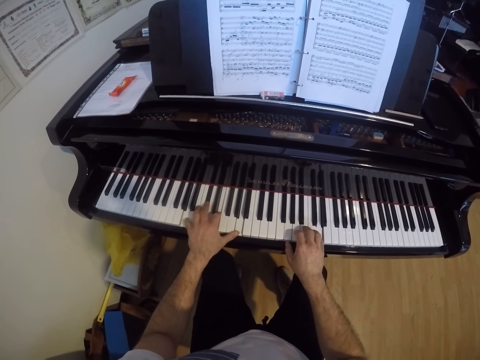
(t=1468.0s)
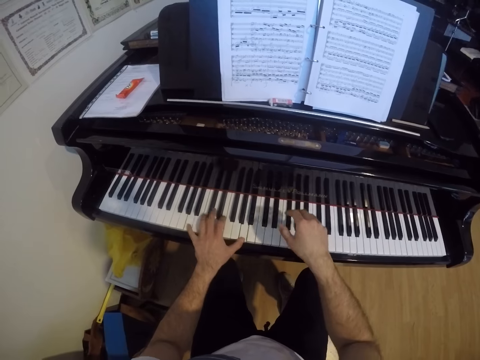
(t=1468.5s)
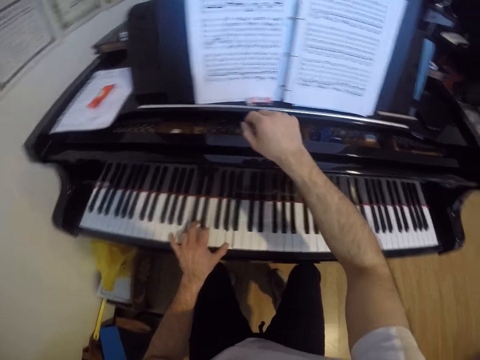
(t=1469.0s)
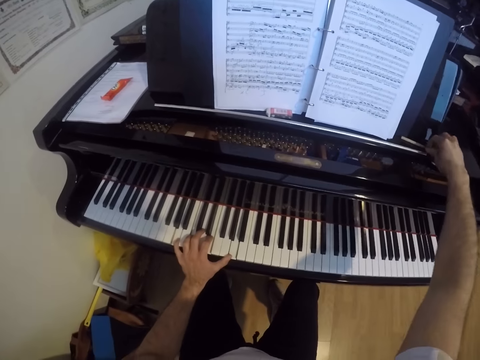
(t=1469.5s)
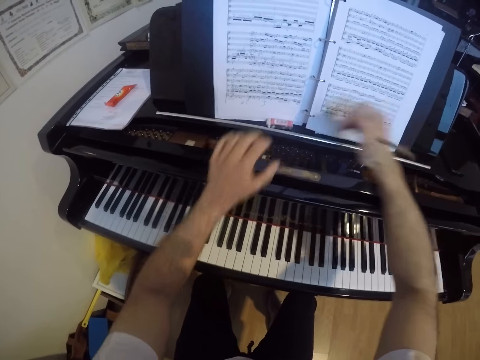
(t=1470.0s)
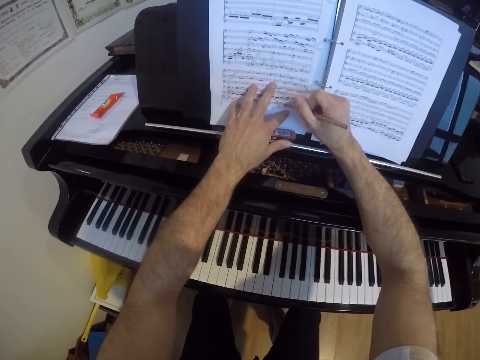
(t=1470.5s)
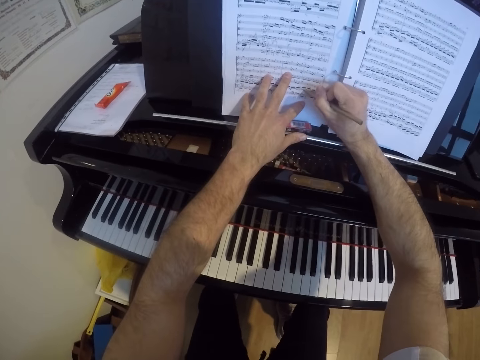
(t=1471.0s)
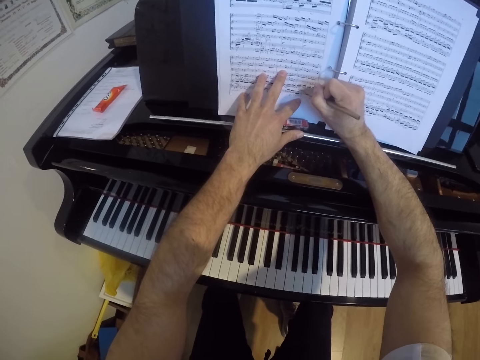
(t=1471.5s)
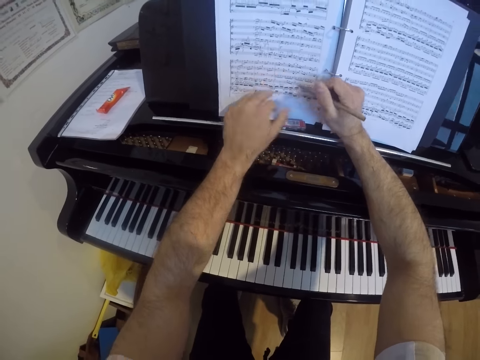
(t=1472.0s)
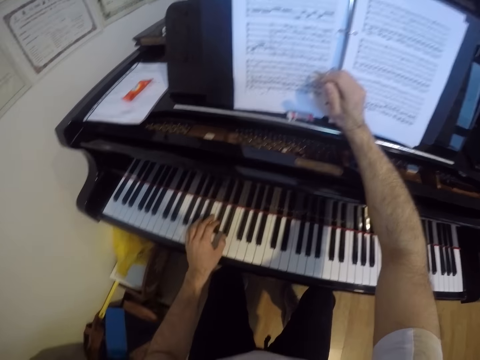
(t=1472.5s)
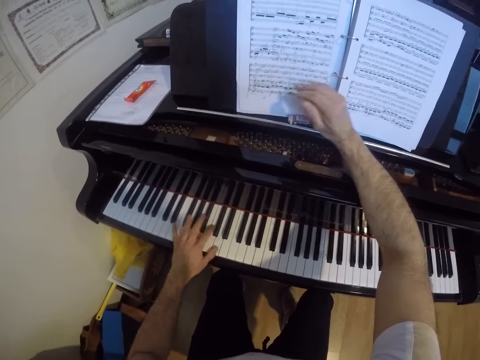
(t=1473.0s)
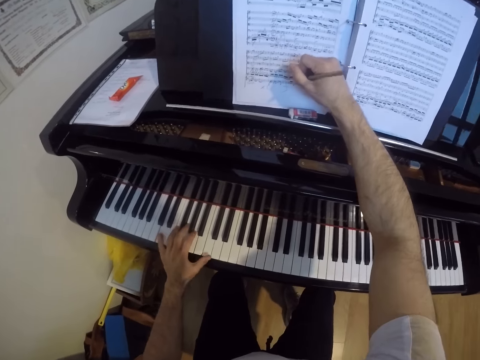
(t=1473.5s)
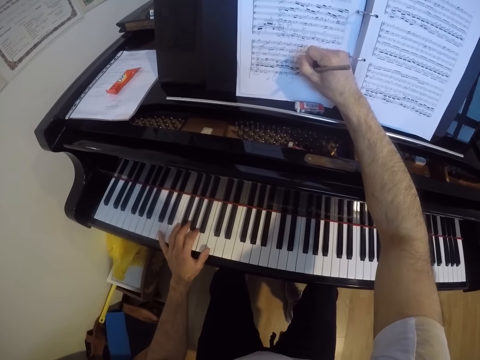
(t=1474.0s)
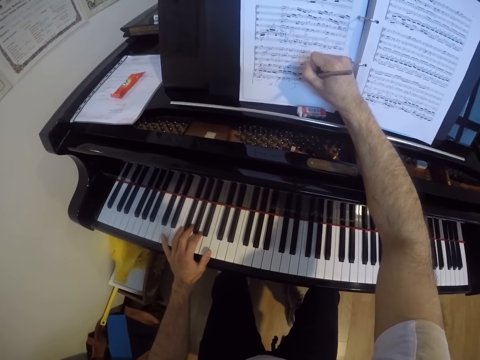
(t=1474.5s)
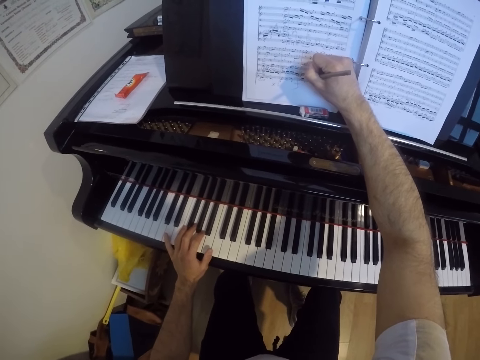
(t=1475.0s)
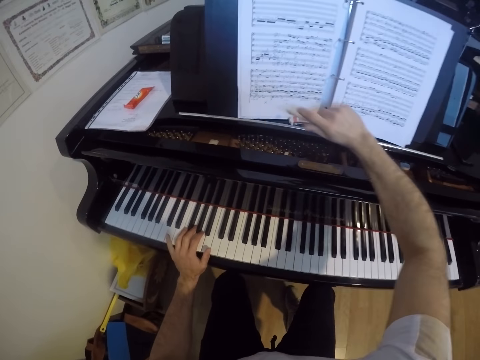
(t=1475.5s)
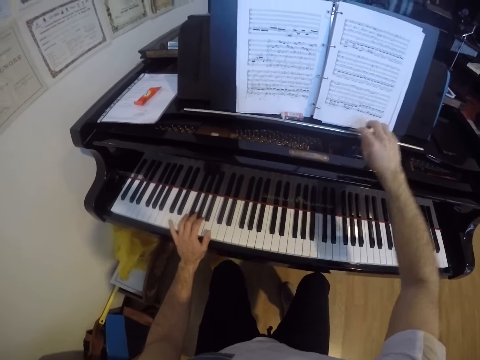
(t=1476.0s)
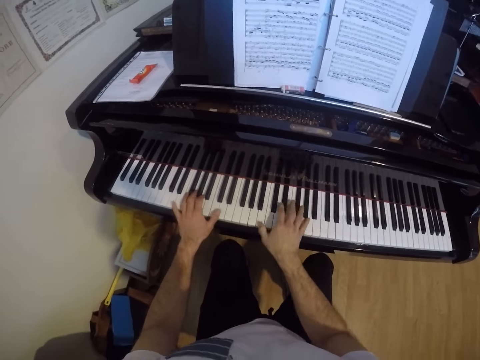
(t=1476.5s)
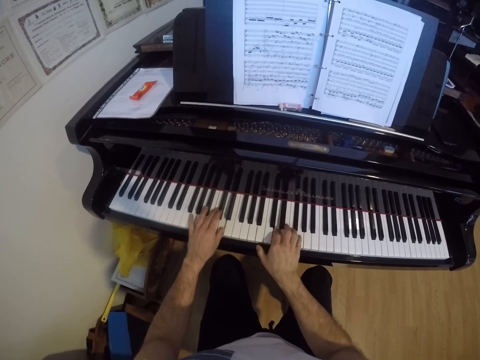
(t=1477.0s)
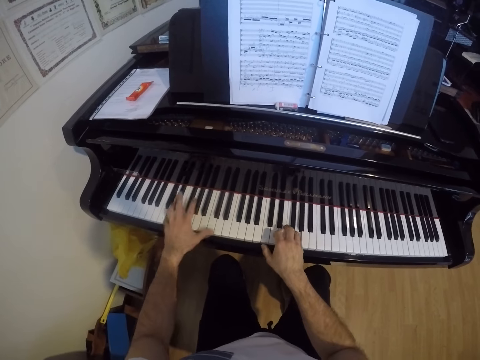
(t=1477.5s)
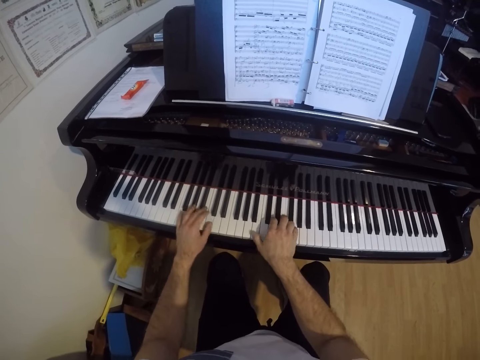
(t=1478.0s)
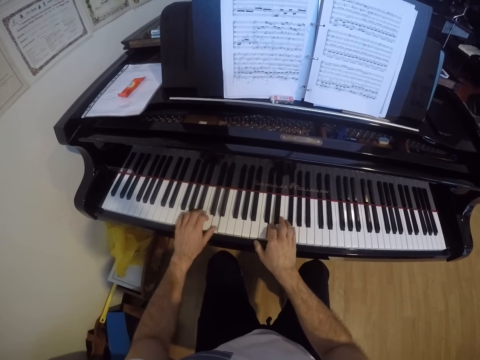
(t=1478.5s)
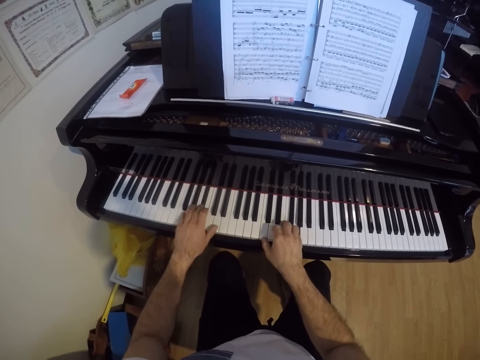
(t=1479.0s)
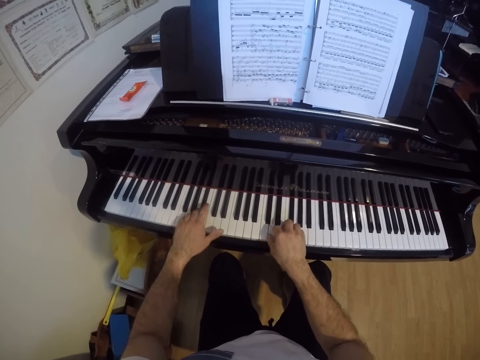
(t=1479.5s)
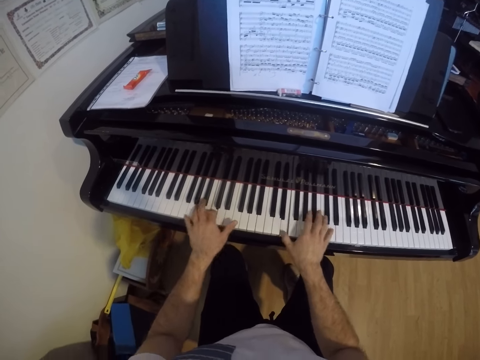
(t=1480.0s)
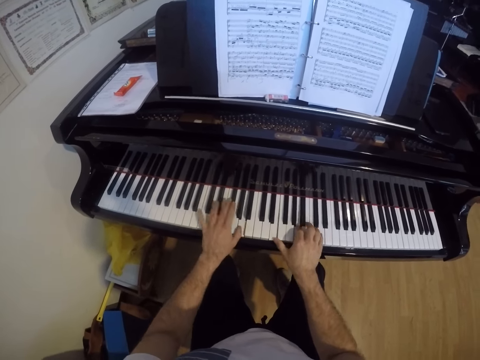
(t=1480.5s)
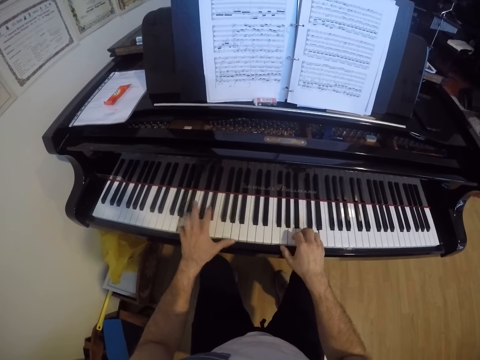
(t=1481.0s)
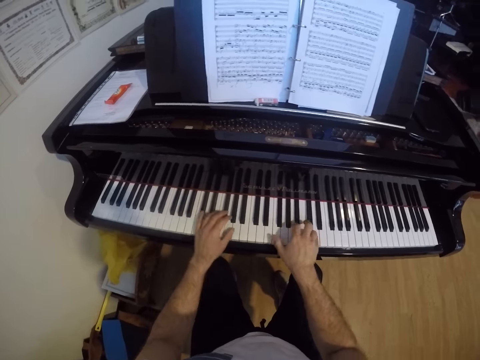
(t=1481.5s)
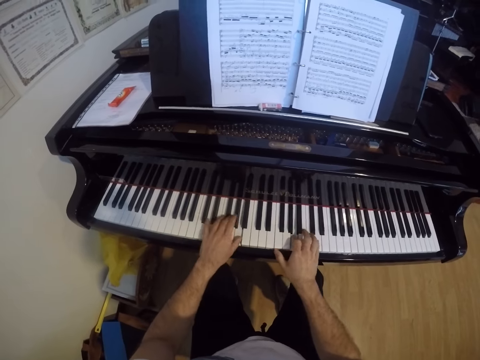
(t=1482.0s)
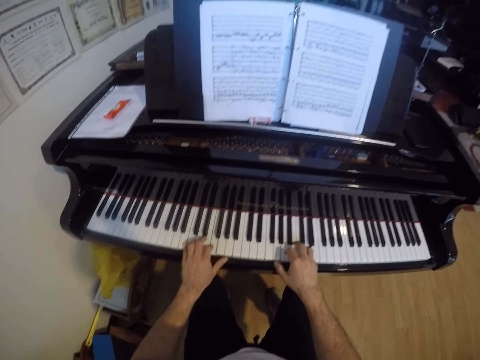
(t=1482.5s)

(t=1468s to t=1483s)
The camera wearer picks up a pen or pencil from the top of the piano with his right hand. He writes in the music sheet with the pen in his right hand. He drops the pen on the top of the piano with his right hand. He plays the piano with both hands.

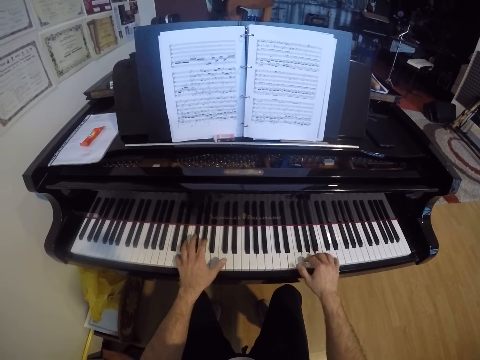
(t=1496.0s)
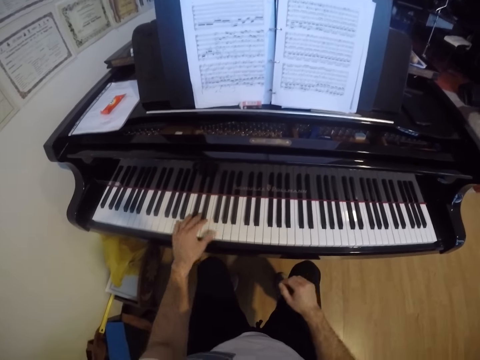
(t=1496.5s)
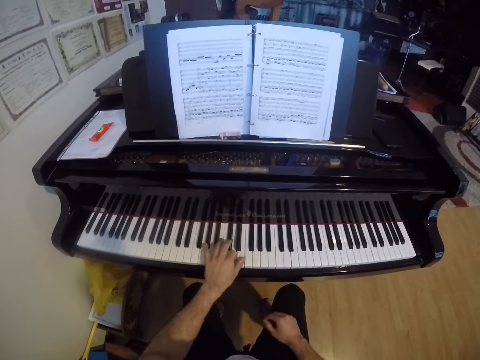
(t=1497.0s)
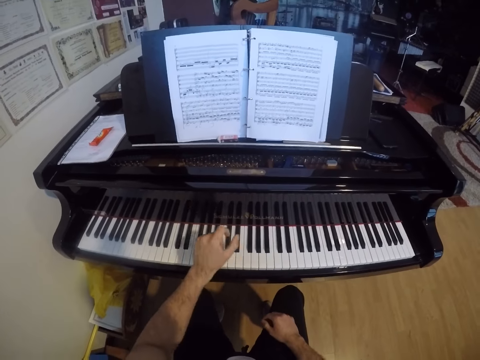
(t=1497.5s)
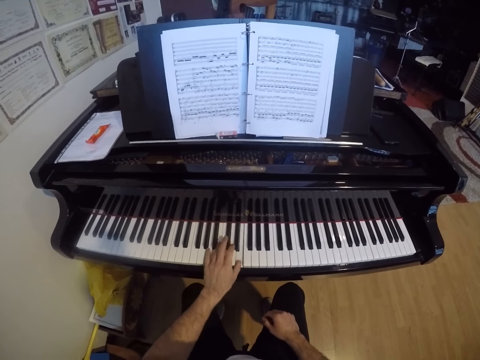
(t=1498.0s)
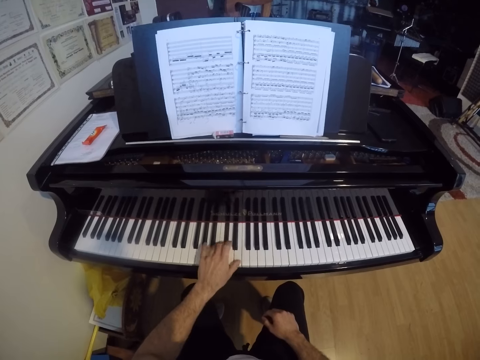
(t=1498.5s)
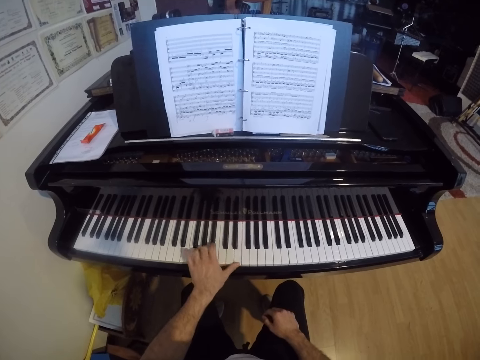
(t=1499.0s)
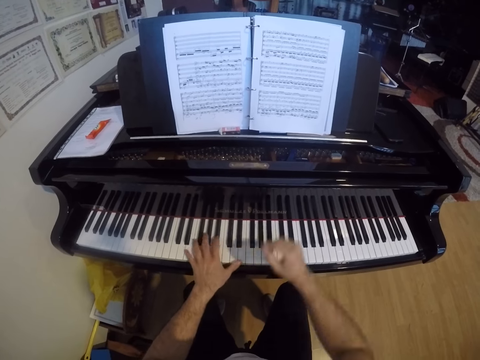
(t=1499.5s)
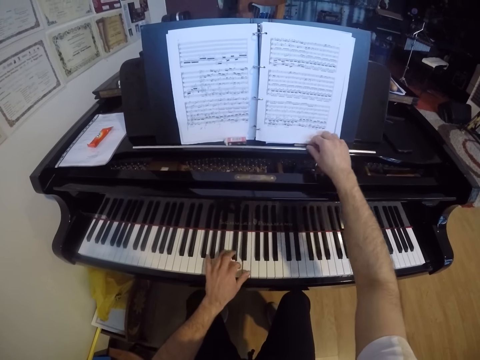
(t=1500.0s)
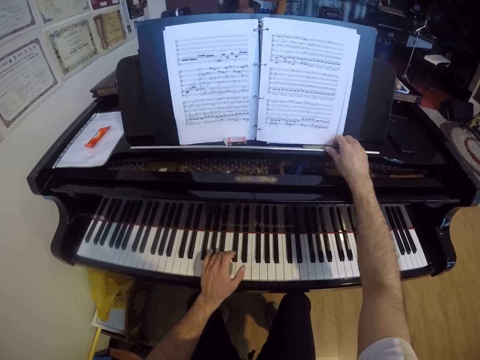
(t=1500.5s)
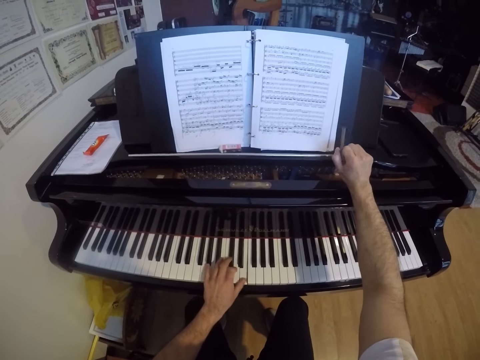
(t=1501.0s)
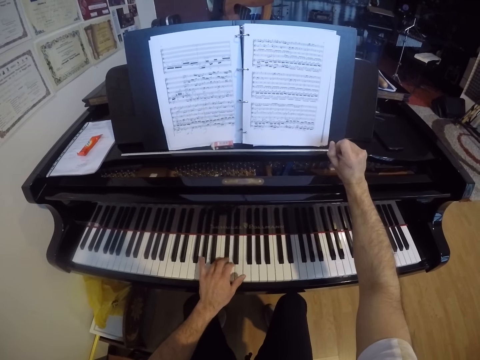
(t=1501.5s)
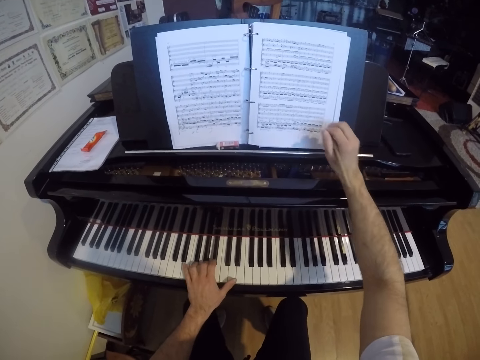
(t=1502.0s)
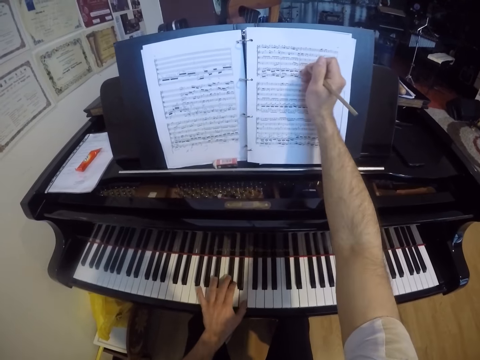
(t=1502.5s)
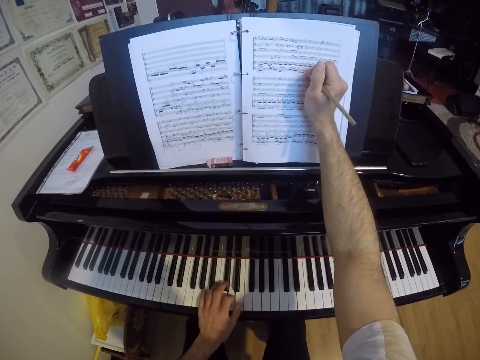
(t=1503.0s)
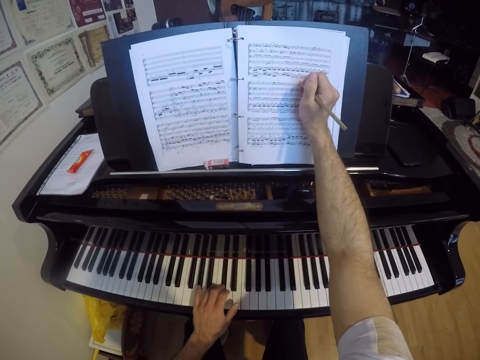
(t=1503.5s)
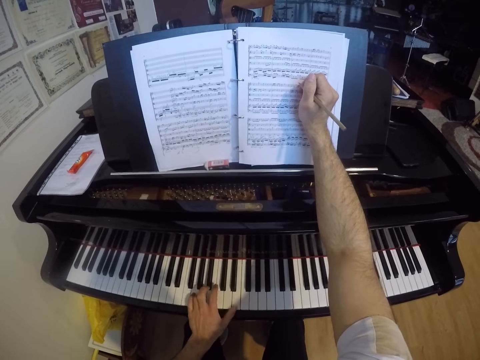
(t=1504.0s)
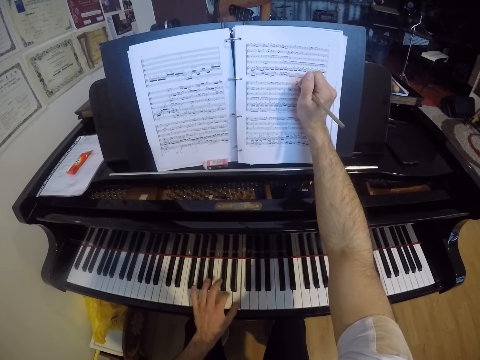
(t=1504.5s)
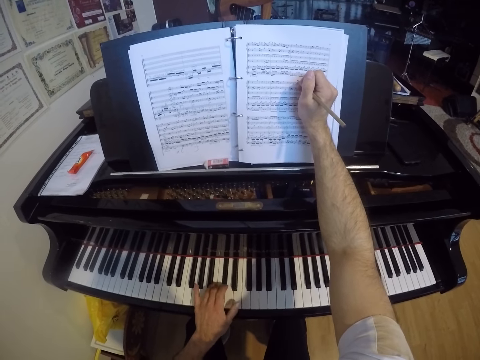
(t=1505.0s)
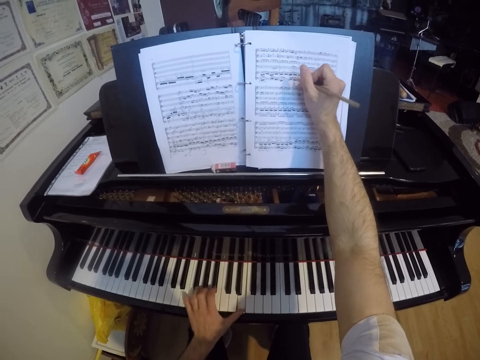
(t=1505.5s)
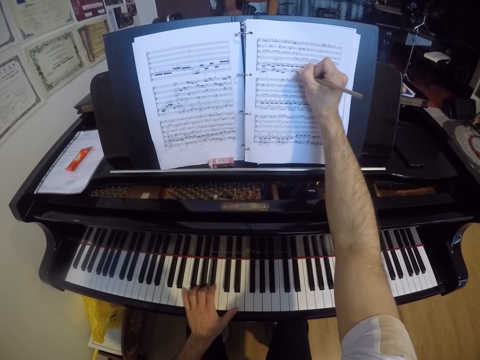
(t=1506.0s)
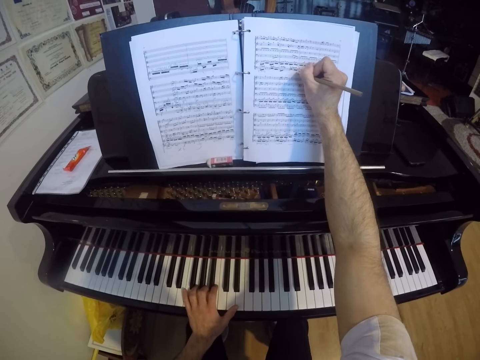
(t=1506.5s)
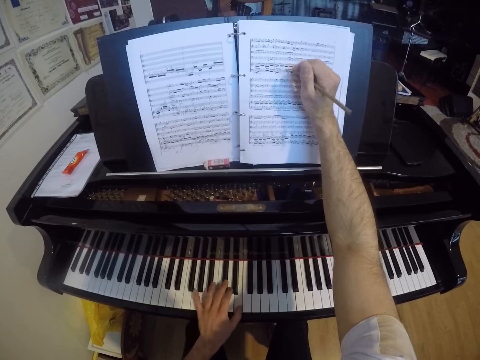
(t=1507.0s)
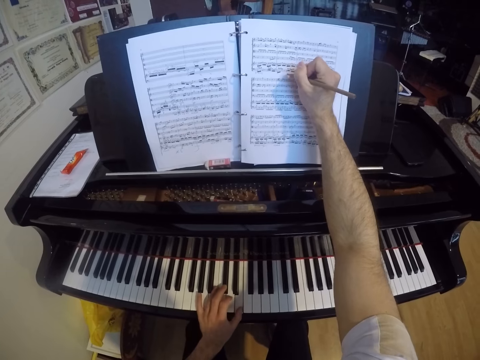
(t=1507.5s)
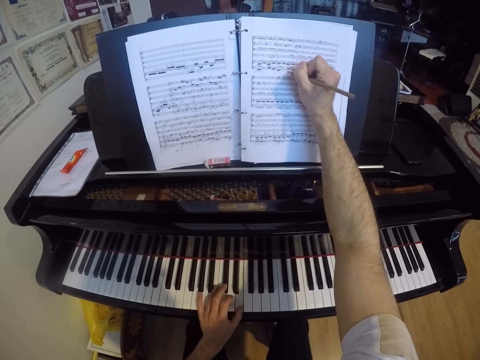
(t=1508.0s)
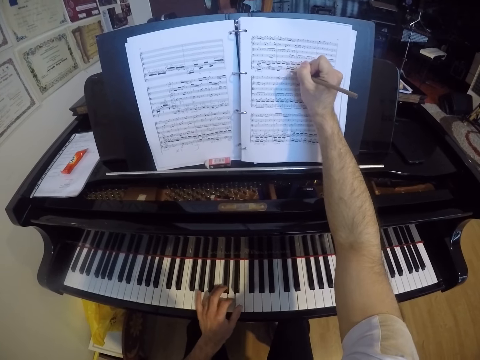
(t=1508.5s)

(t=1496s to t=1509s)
The camera wearer plays the piano with his left hand. He picks up the pen or pencil from the top of the piano with his right hand. He writes in the music sheet with the pen in his right hand. He plays the piano.
